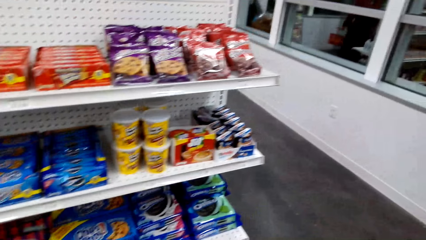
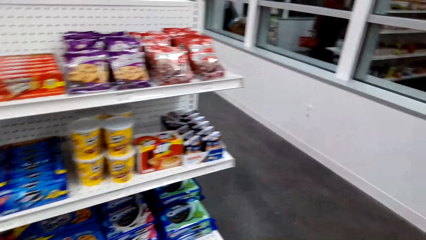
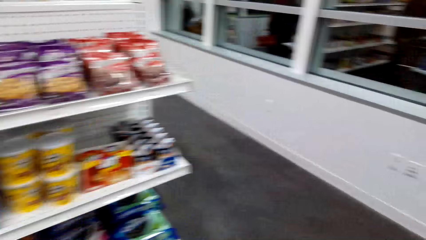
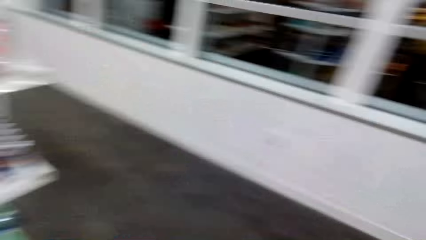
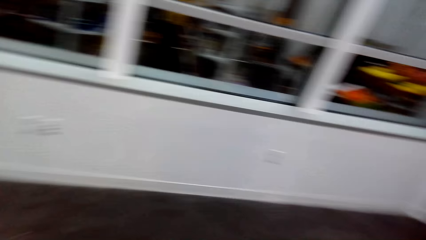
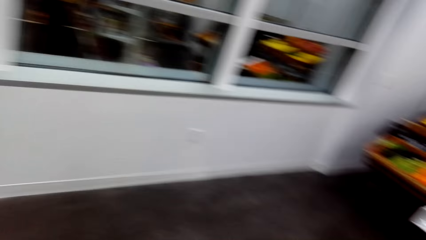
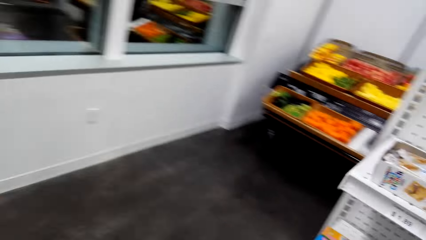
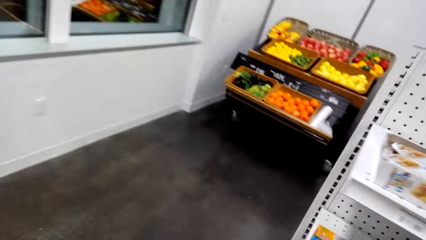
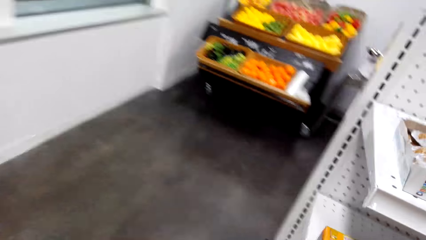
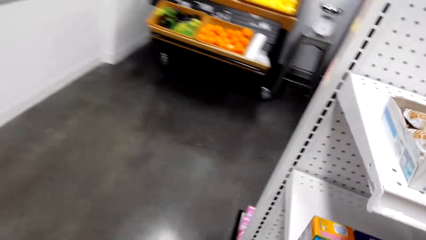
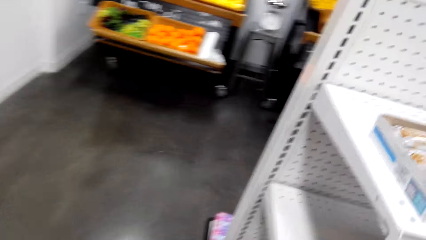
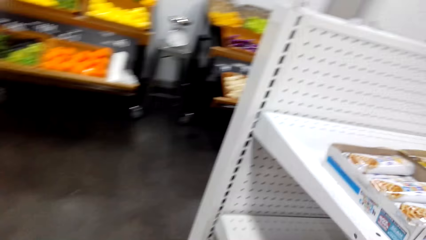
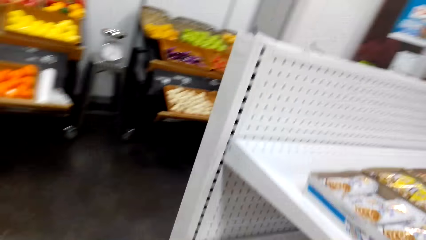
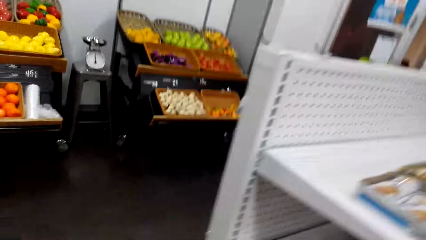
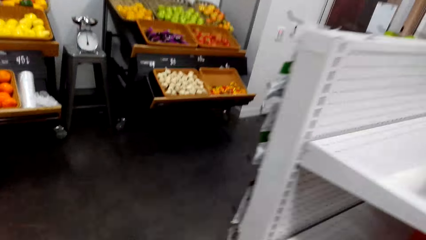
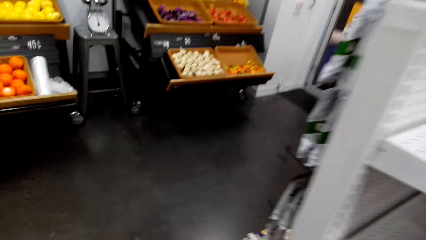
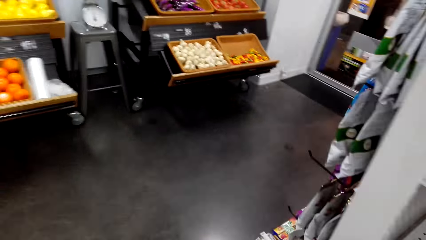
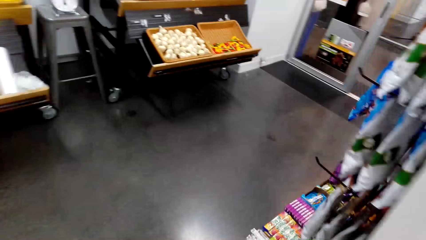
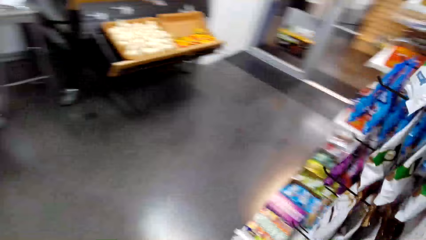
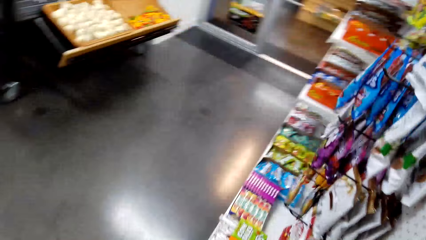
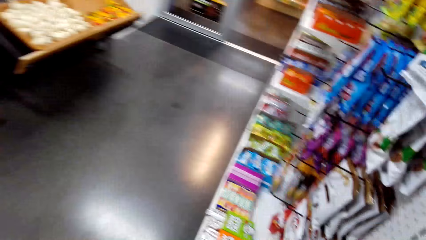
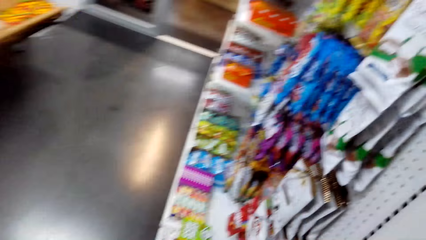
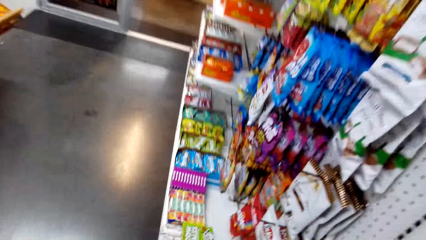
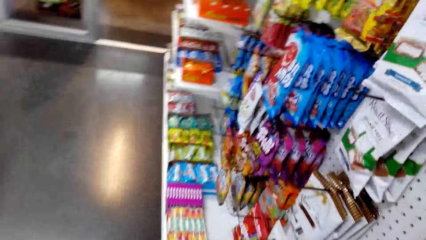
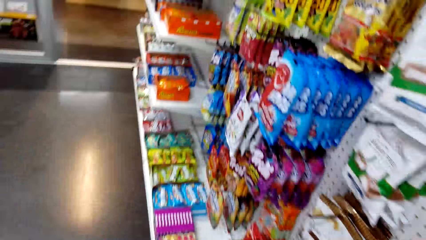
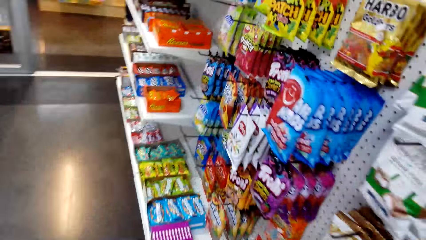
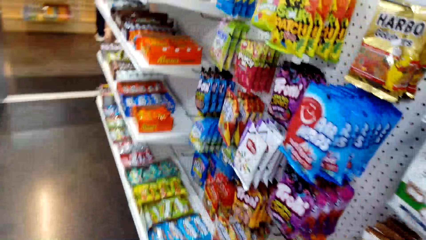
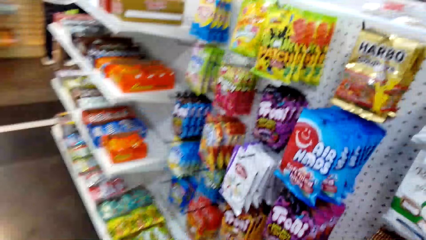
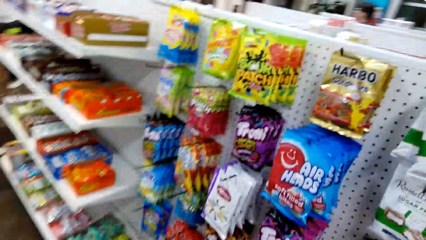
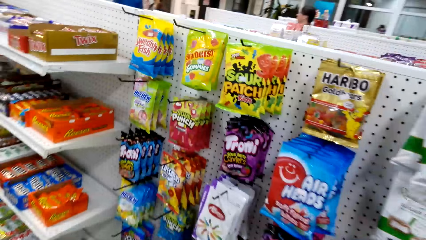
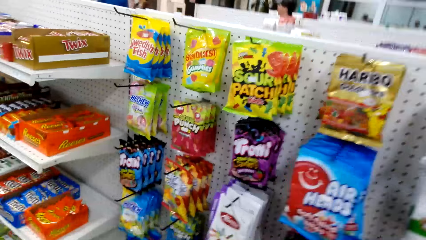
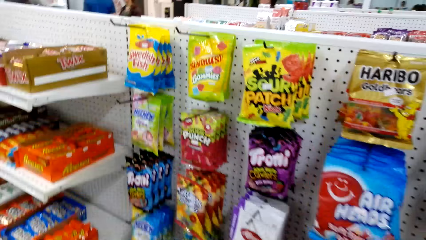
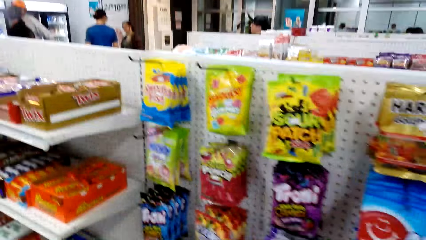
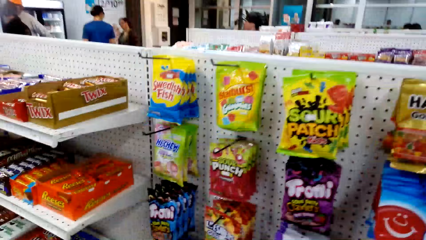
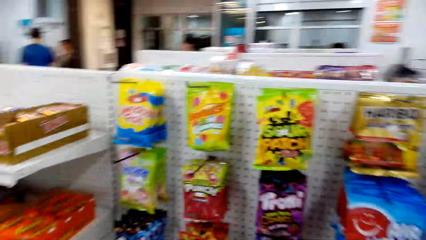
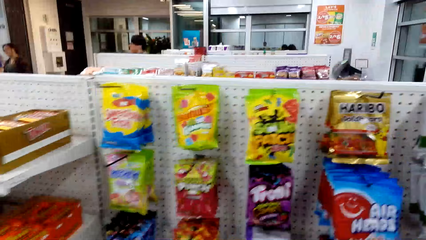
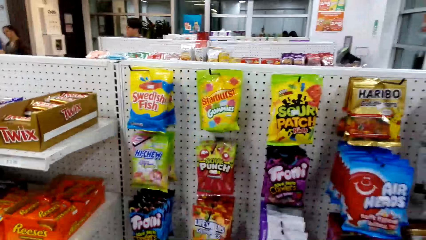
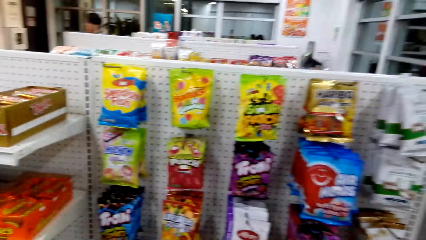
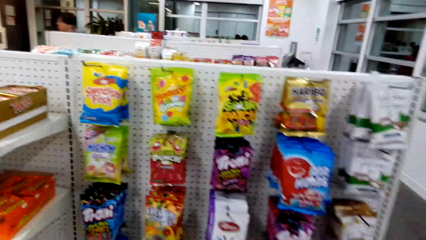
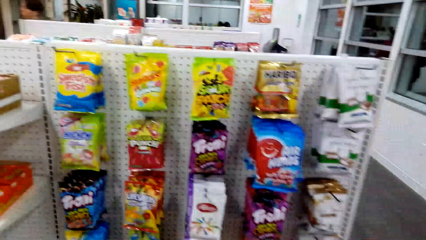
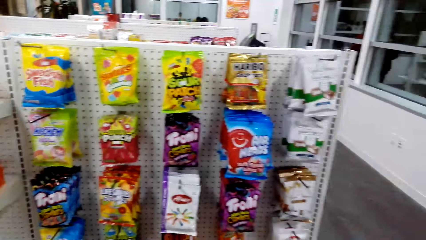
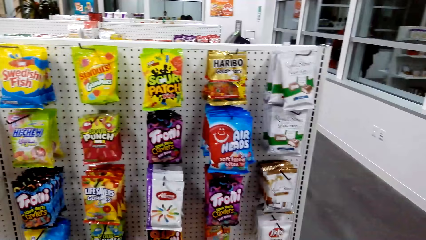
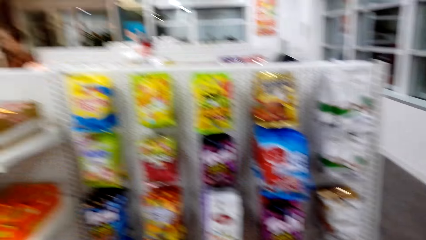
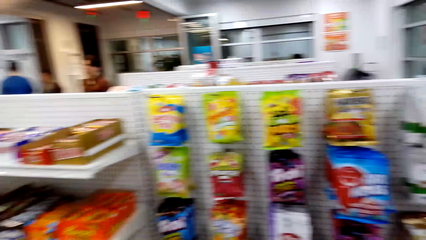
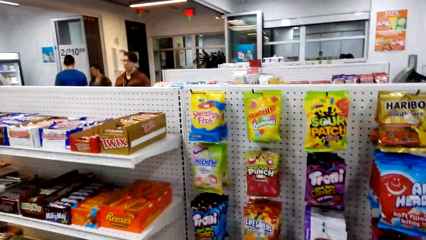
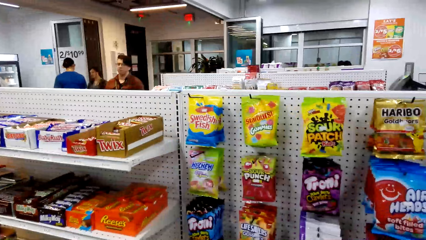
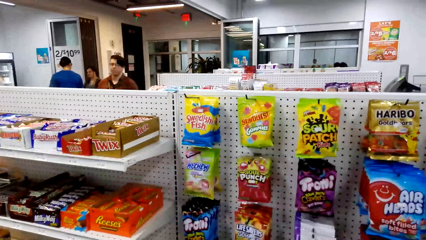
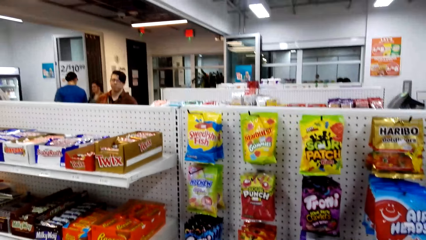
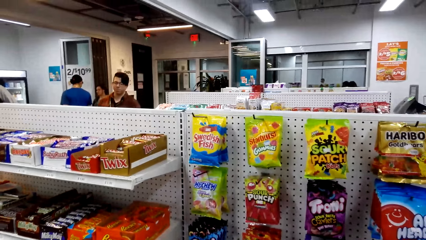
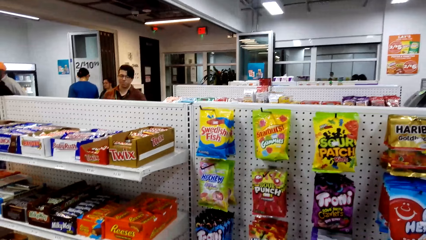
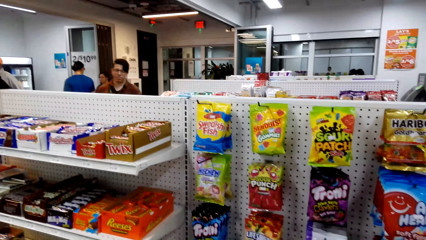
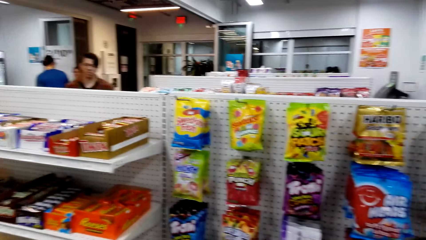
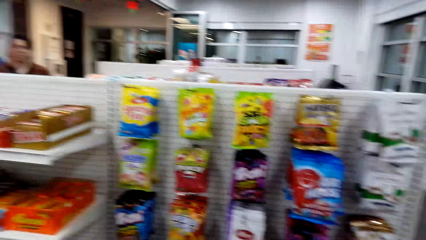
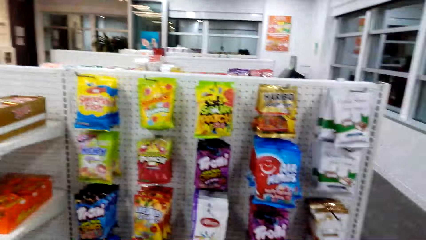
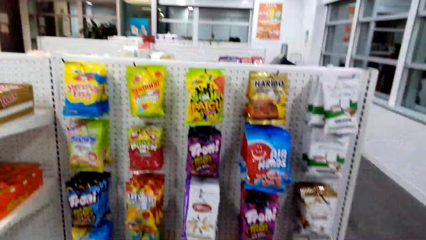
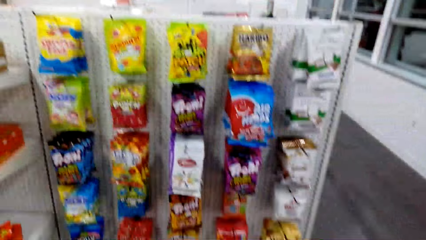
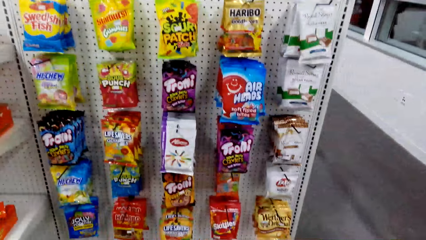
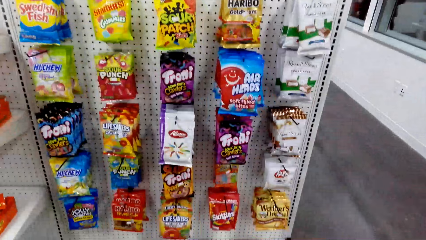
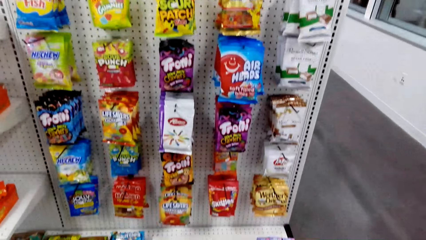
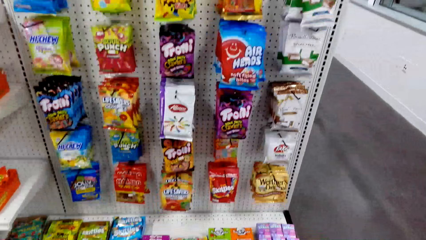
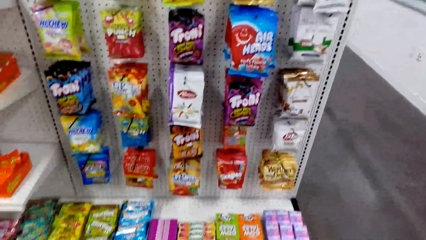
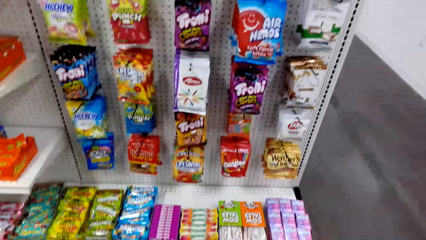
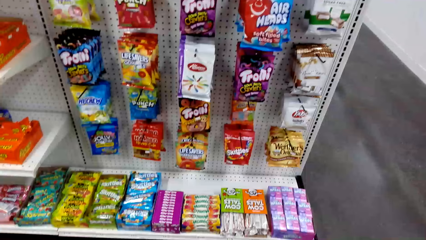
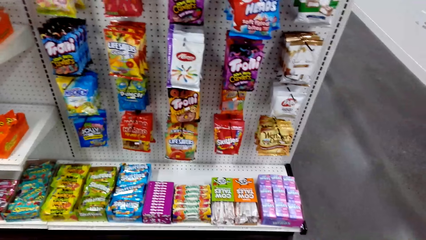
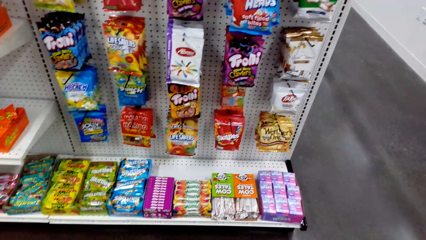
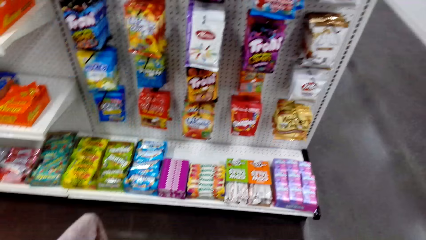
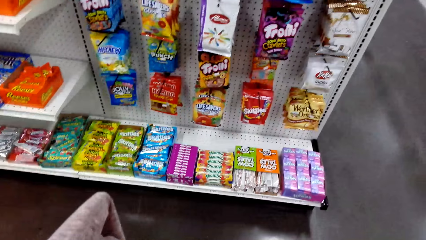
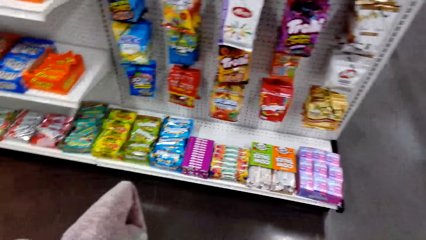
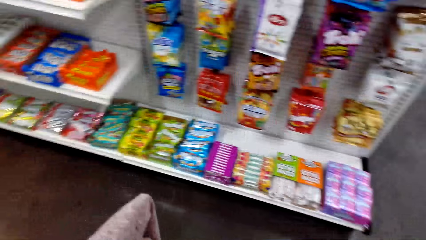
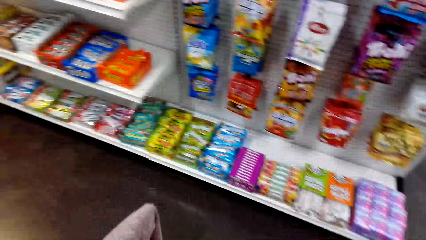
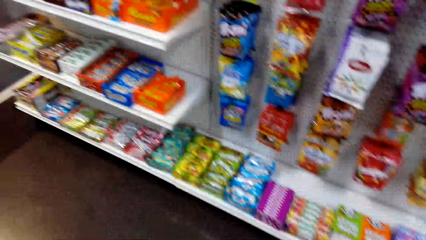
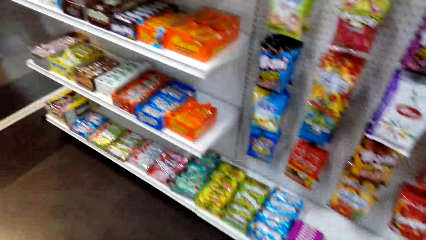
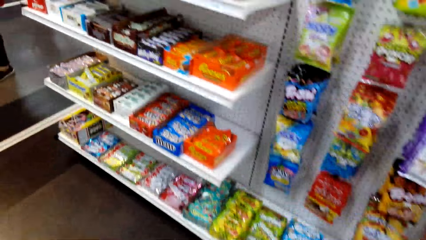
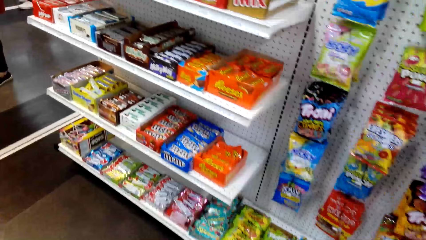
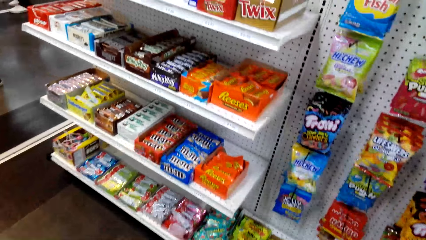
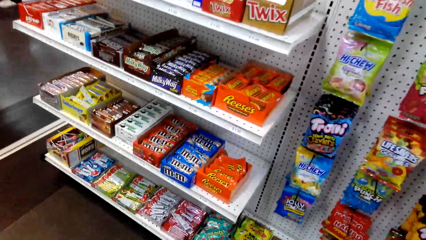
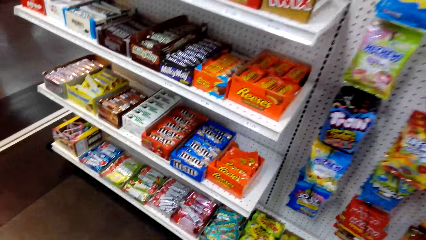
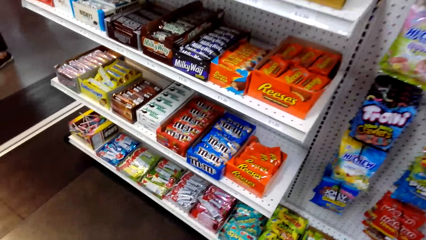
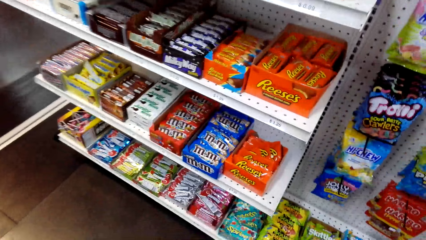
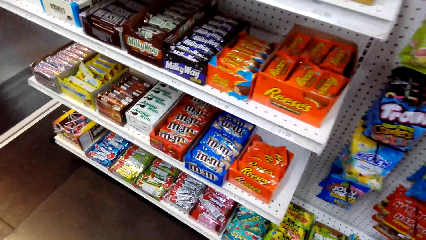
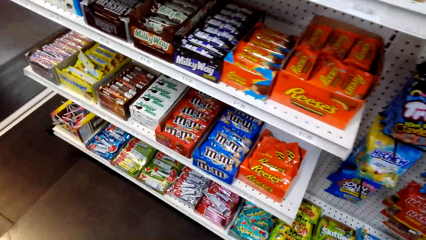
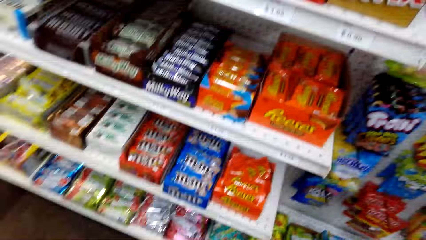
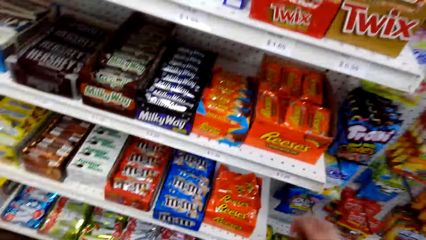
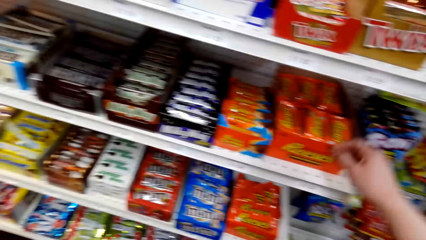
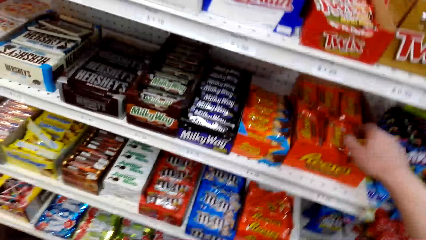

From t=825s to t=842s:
The camera wearer walks forward. They look around the hangers. They look around a shelf.
